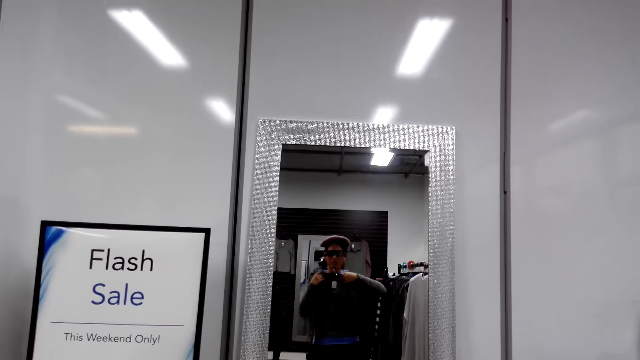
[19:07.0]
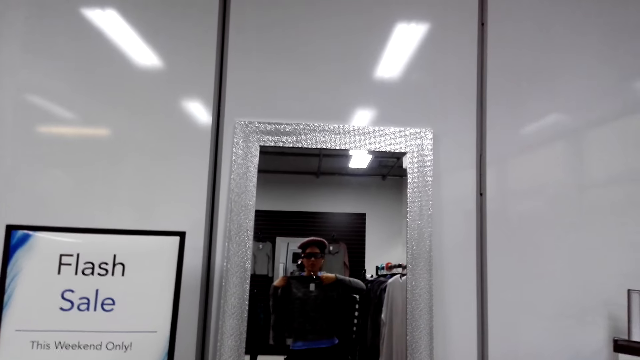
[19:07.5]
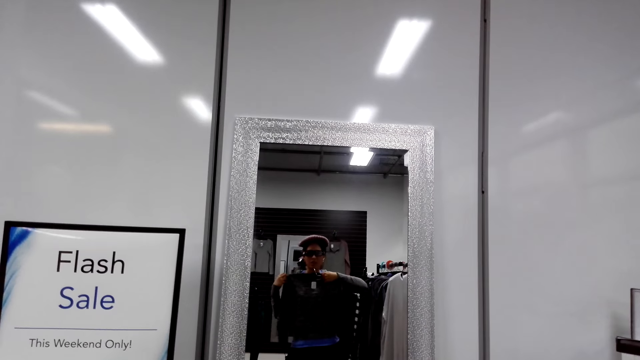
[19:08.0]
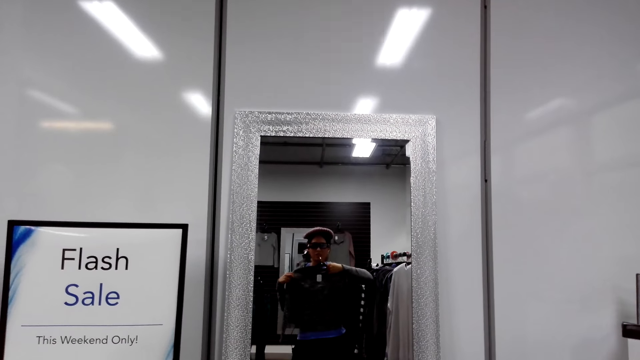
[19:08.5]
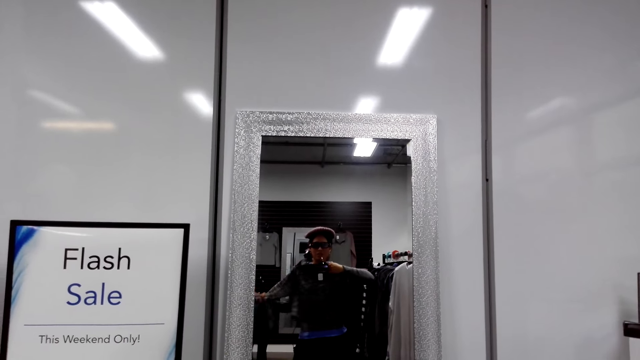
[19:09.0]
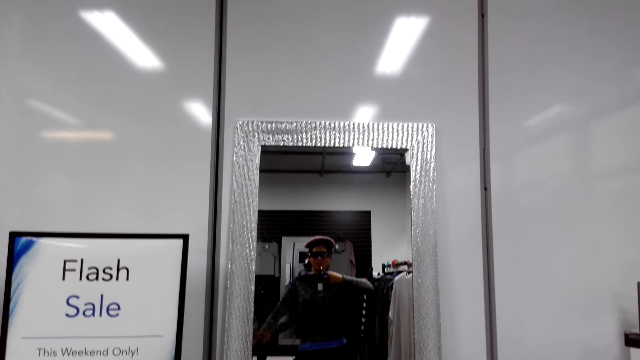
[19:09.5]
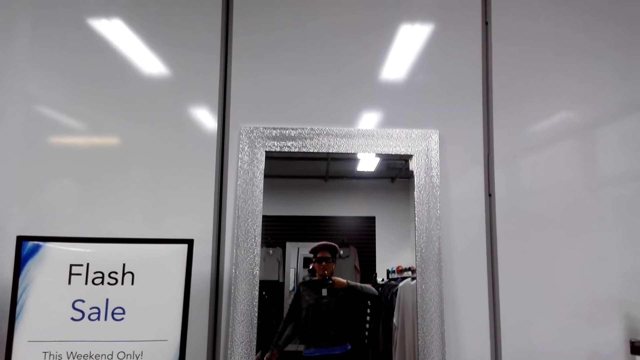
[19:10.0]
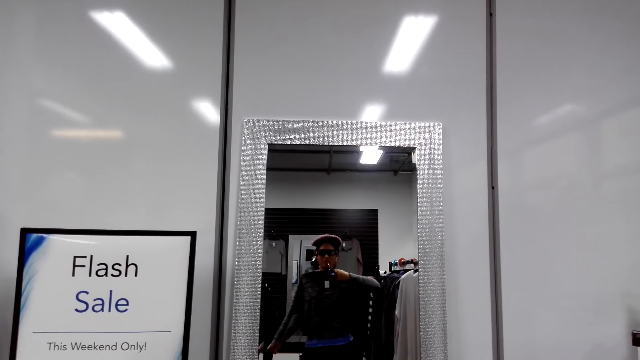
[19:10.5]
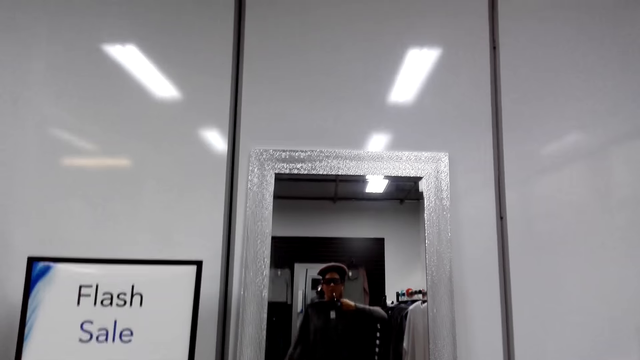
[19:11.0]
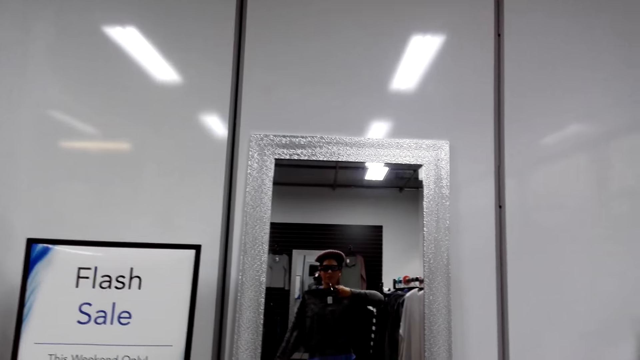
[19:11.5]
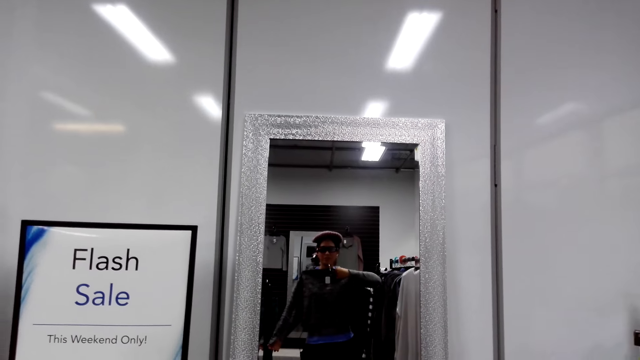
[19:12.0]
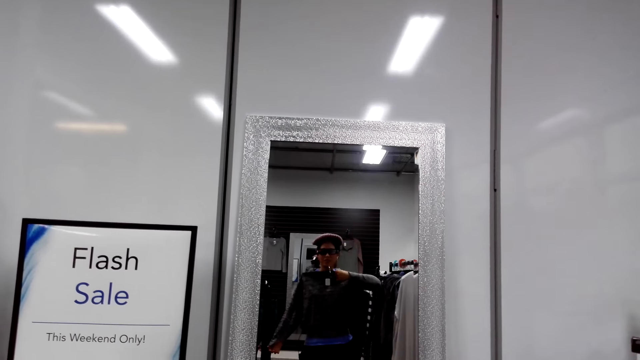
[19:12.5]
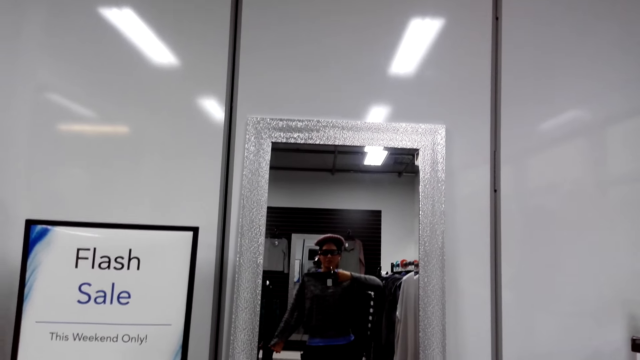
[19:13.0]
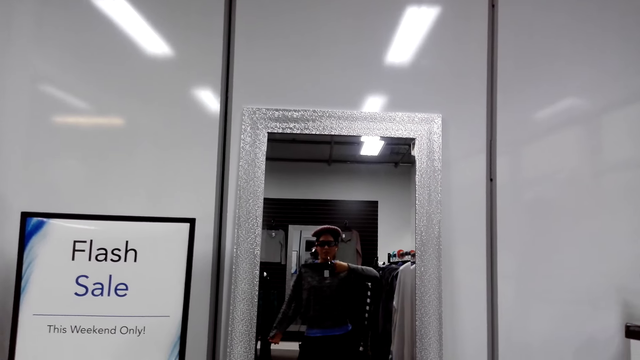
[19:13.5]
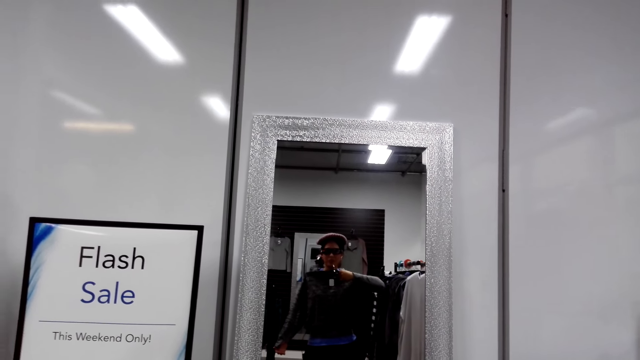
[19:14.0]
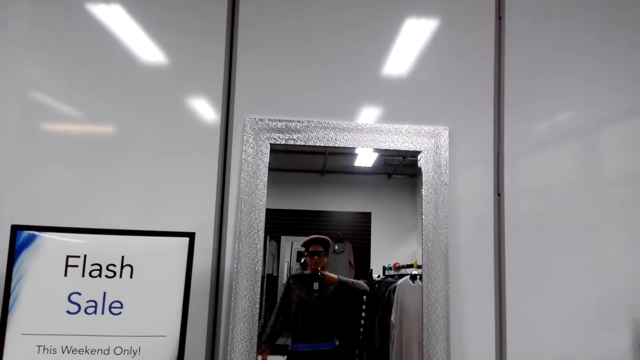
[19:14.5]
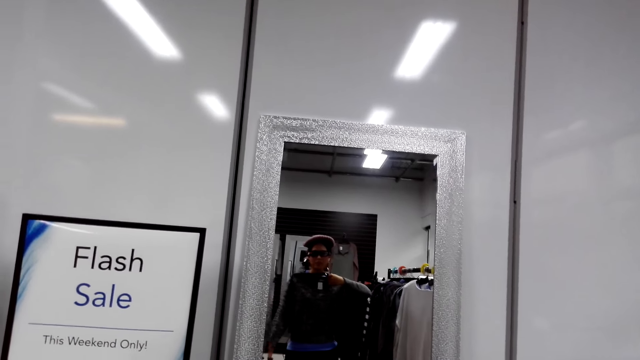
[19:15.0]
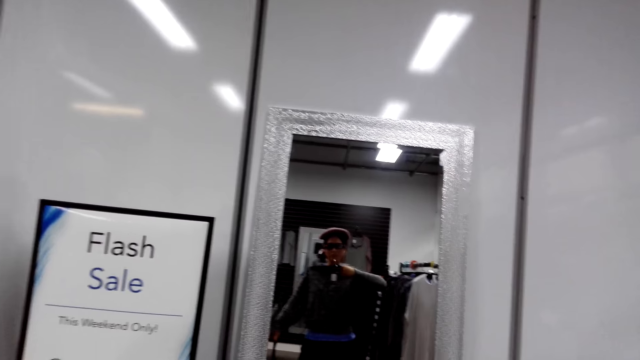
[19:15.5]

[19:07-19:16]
A shop attendant talks. The camera wearer talks. The shop attendant talks.

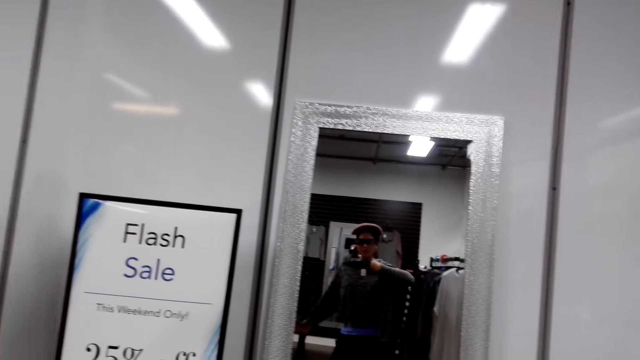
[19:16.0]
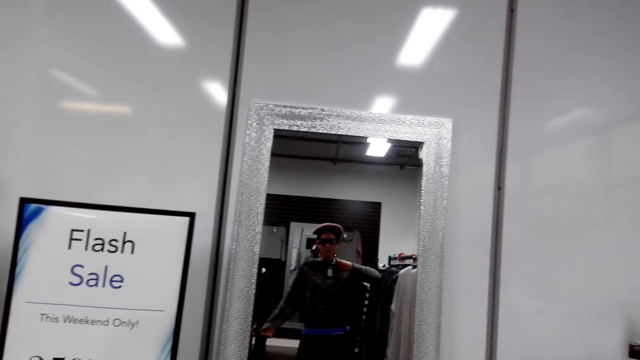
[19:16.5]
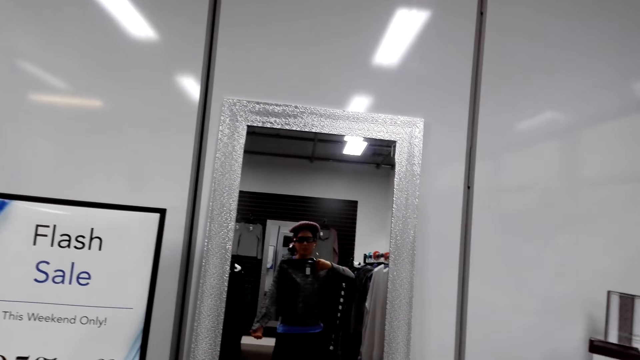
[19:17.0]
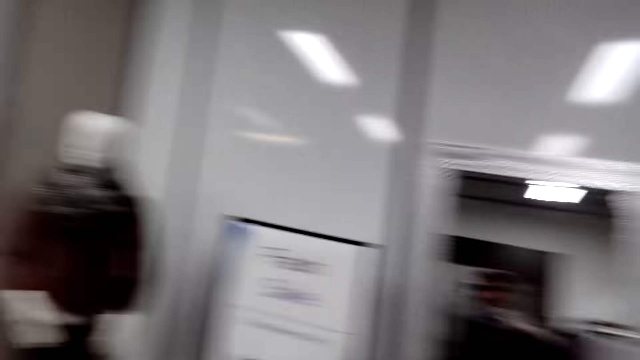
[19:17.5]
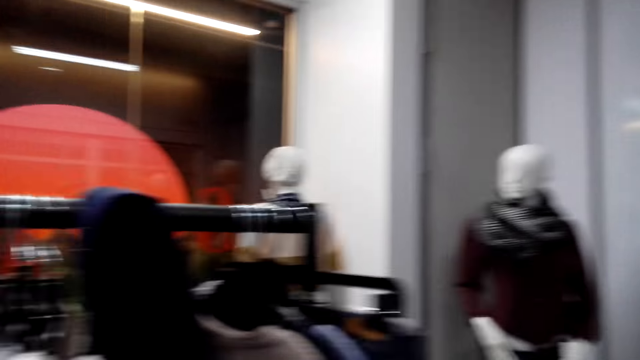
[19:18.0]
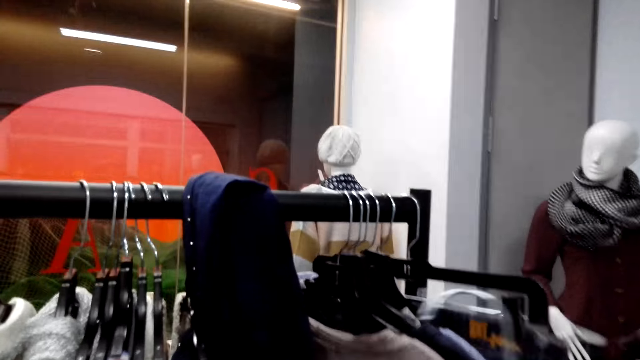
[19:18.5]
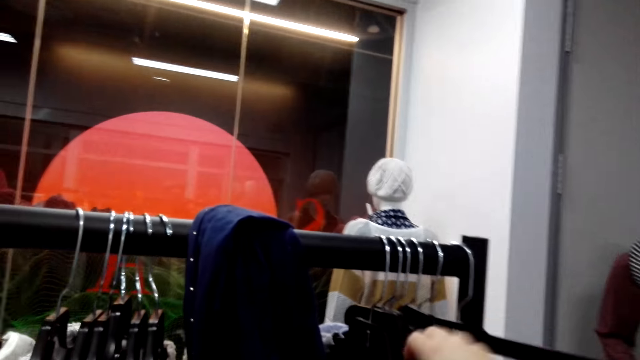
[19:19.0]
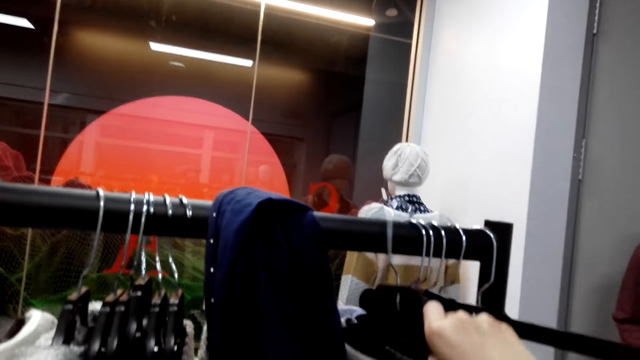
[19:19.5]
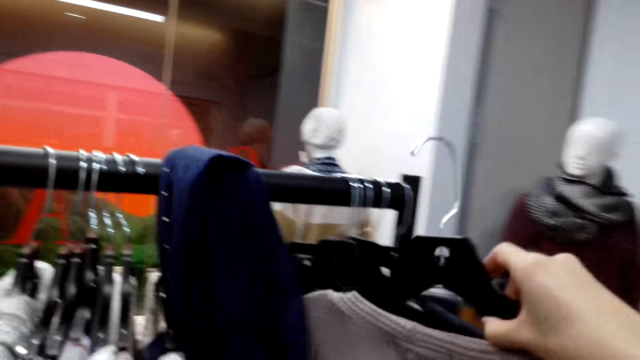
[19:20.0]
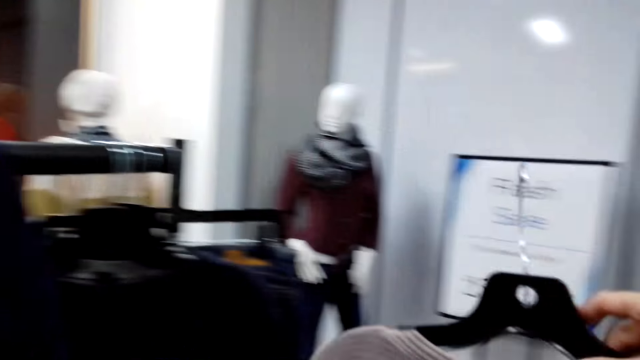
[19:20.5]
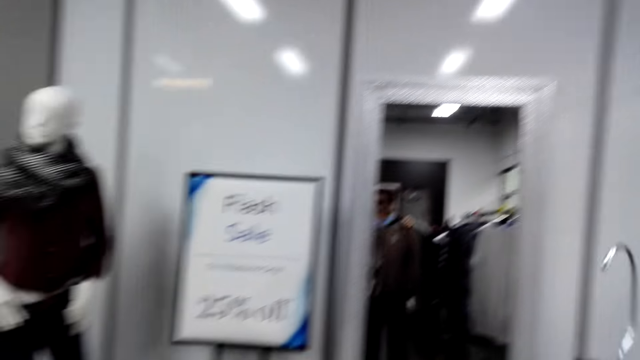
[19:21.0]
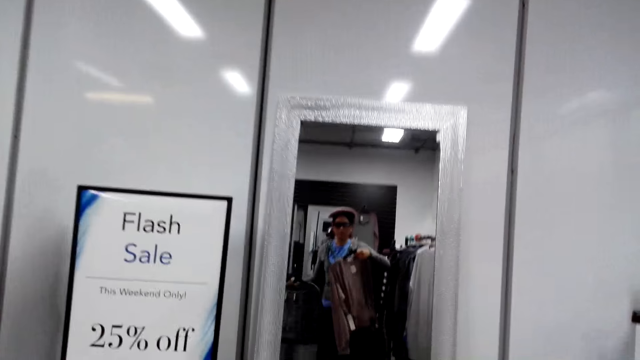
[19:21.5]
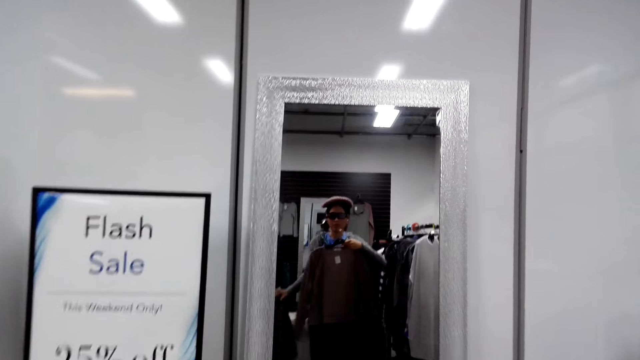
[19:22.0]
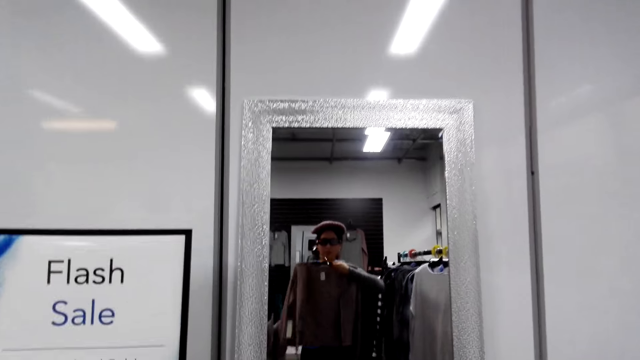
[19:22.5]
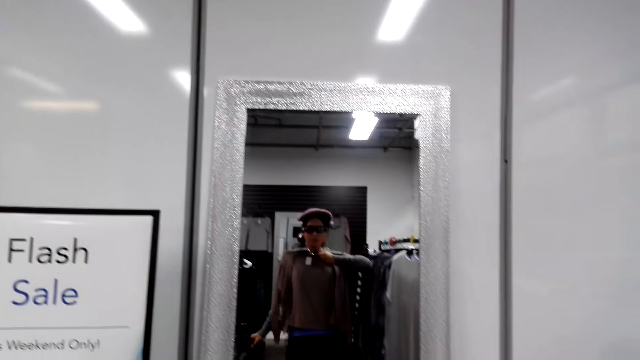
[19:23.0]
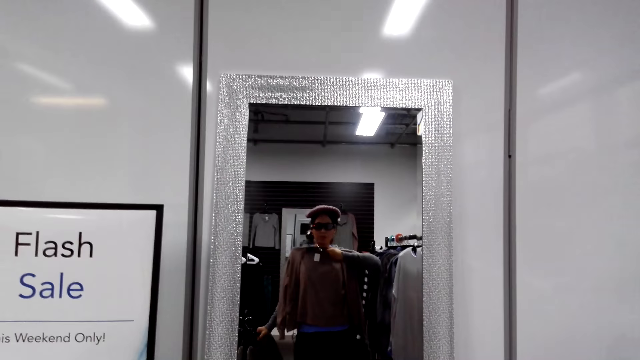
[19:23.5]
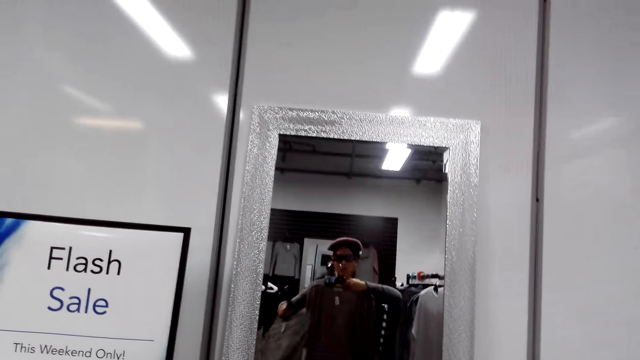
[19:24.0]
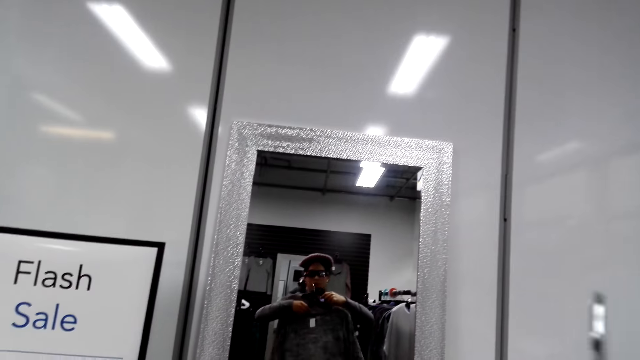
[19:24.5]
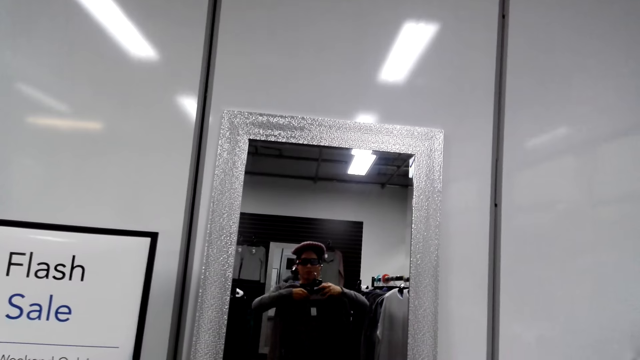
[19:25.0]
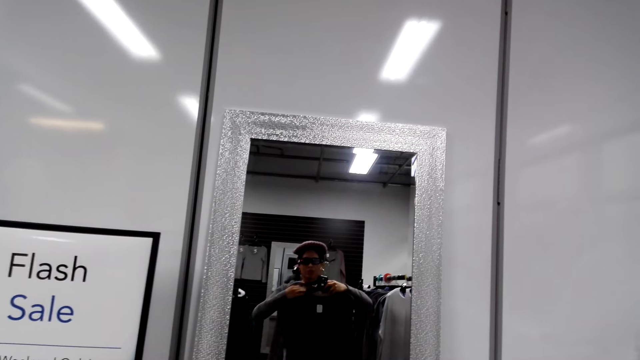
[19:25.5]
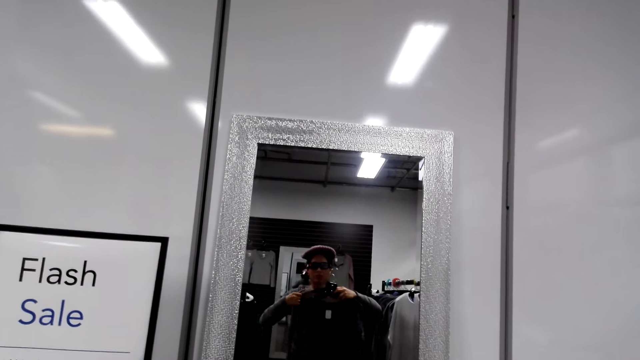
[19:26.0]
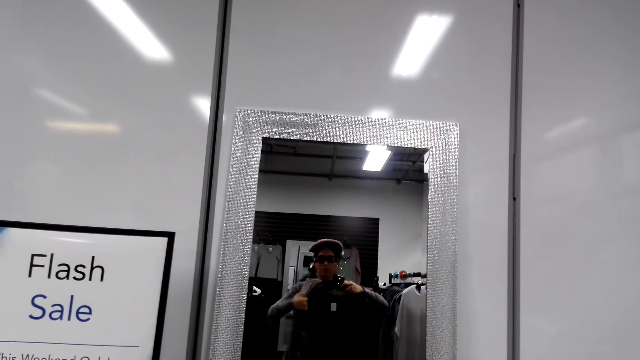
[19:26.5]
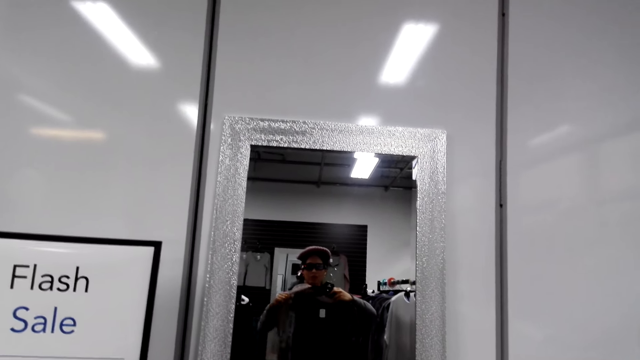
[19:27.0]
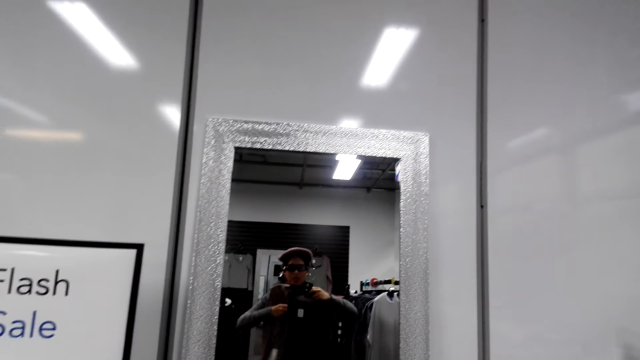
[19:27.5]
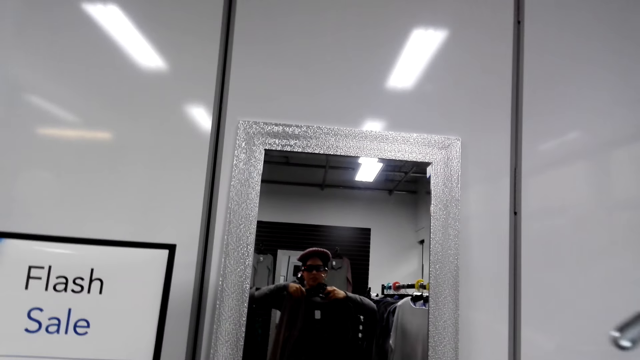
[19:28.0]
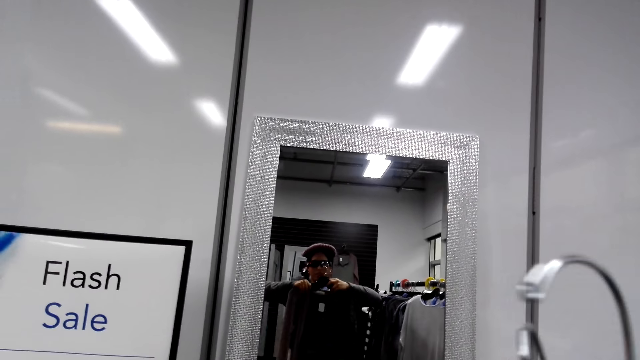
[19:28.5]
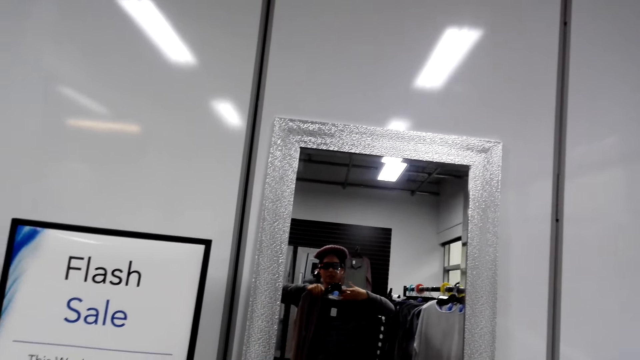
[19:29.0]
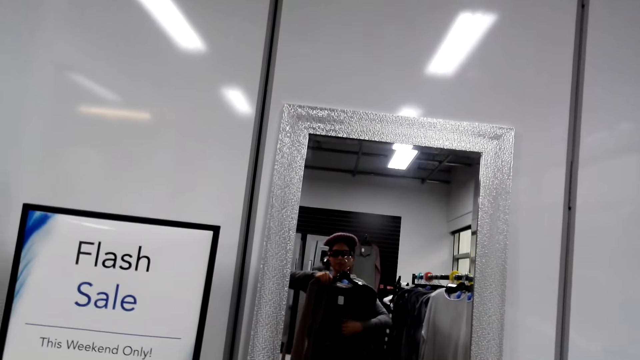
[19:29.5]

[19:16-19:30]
The camera wearer looks around the house. They pick a cloth from the hanging bar. They look at the cloth using a mirror. They lift the cloth. They compare the two cloths. A shop attendant talks. The camera wearer talks.
